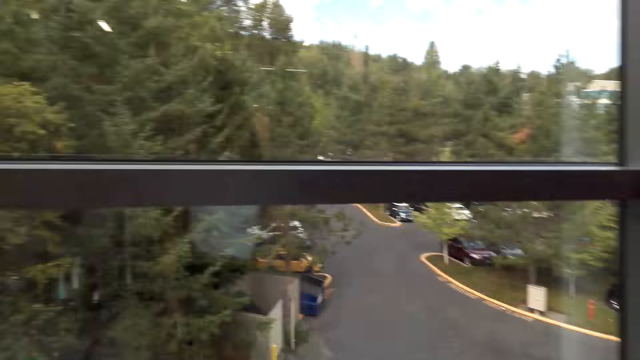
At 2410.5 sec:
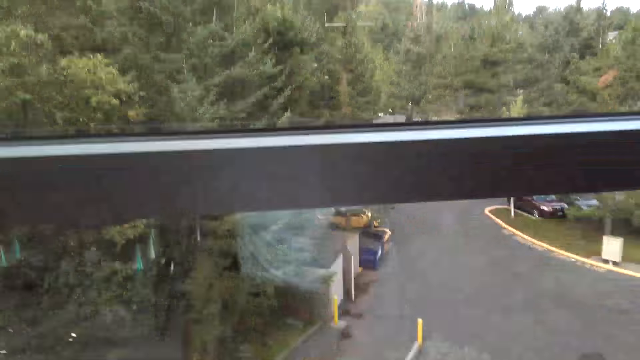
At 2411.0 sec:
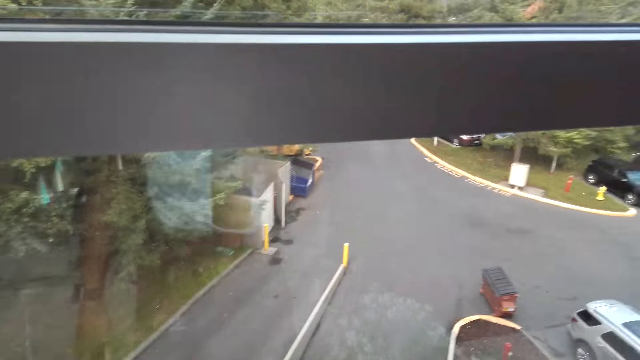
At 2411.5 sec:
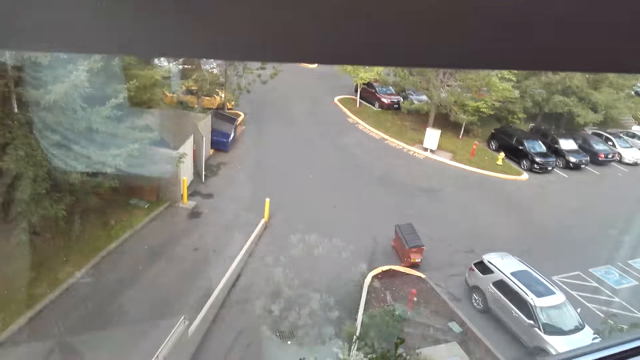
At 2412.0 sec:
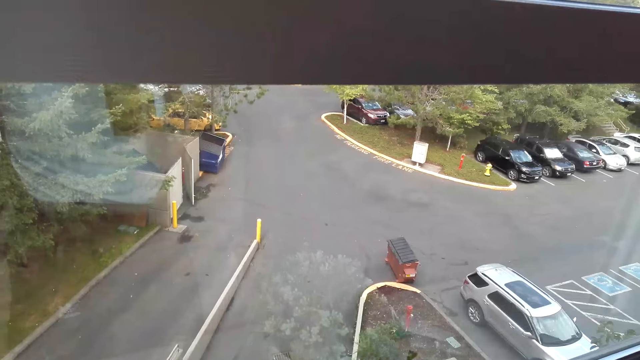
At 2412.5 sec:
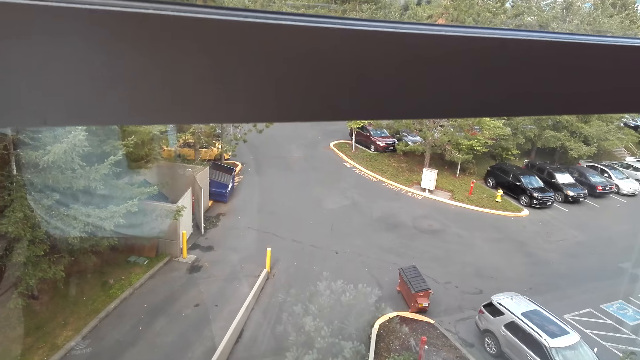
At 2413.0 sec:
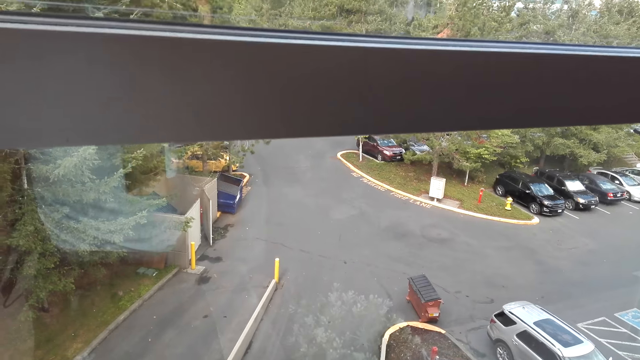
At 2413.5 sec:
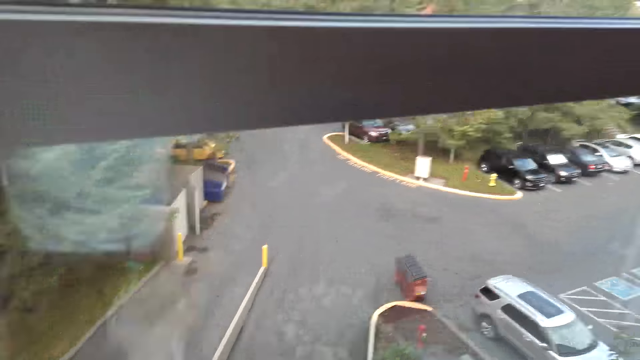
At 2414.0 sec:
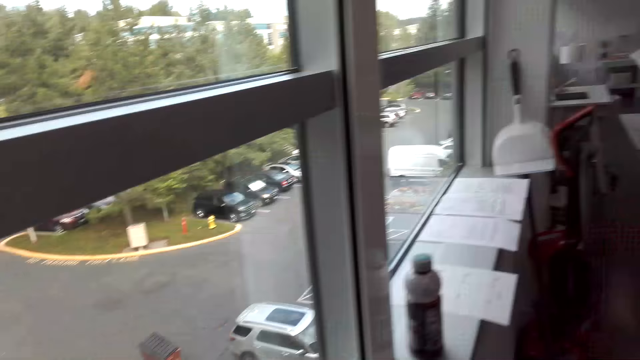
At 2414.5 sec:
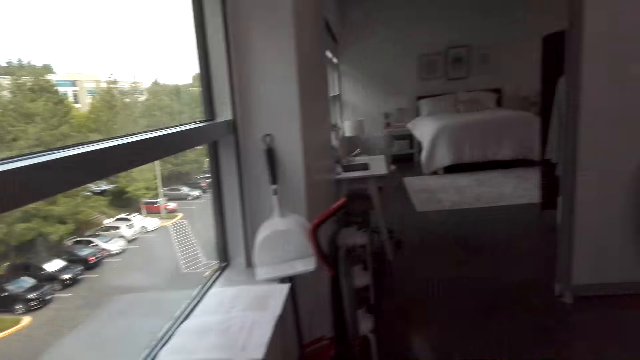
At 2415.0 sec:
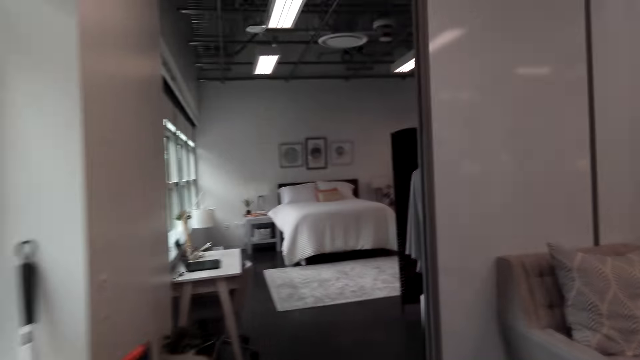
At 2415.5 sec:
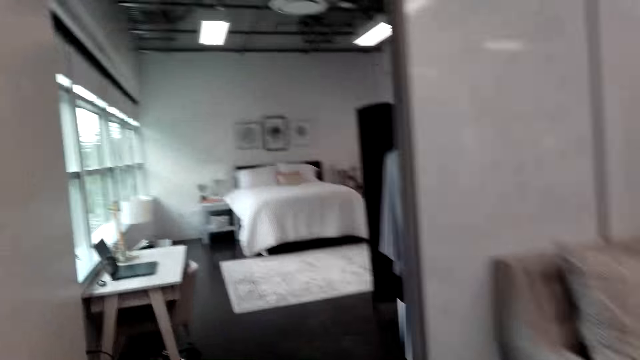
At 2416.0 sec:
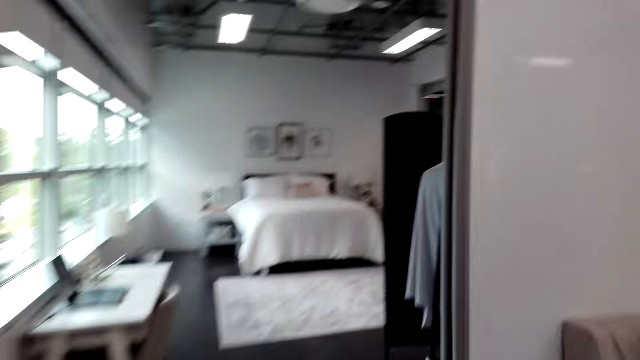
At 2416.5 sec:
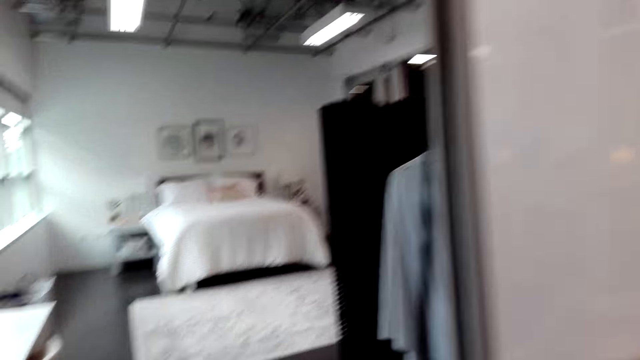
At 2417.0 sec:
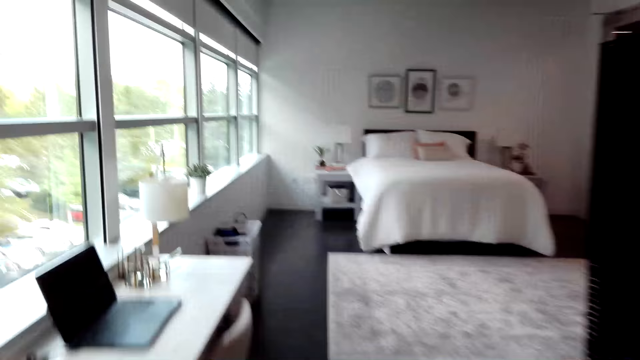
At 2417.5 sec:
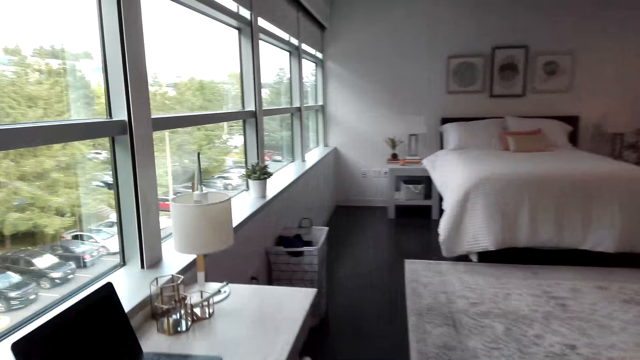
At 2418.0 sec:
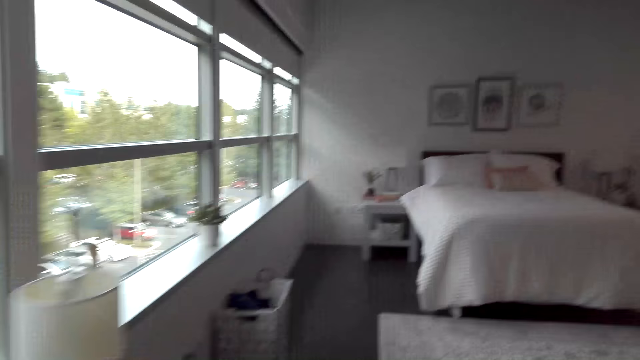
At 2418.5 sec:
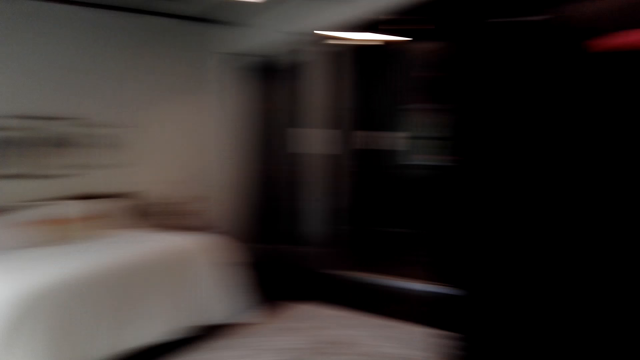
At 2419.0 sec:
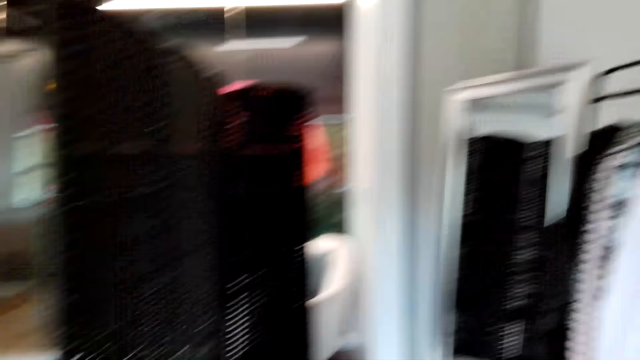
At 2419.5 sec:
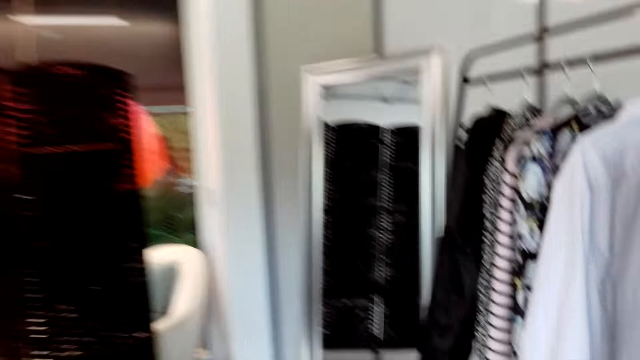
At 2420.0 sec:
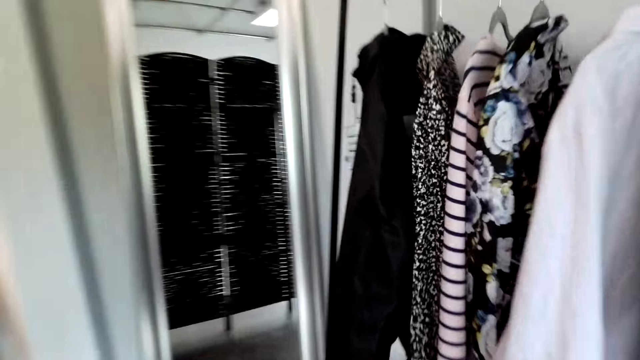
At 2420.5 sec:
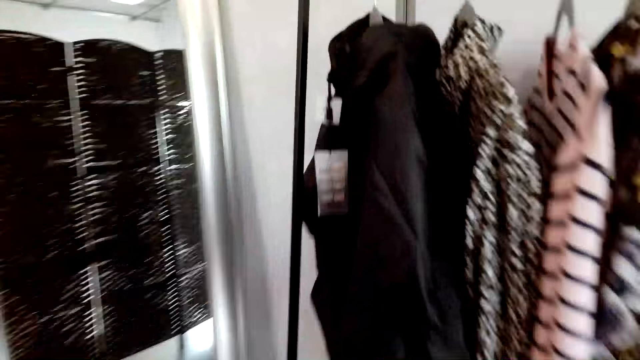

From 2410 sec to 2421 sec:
The camera wearer looks around. They walk around. They walk around again.

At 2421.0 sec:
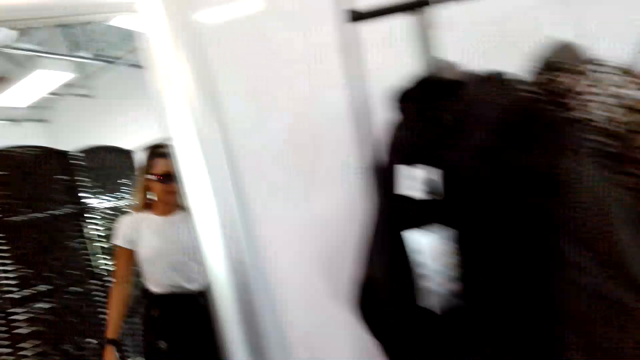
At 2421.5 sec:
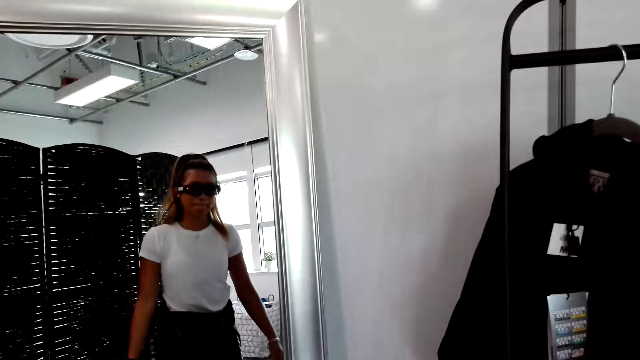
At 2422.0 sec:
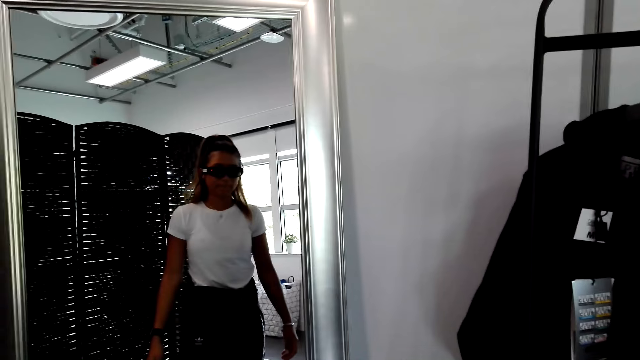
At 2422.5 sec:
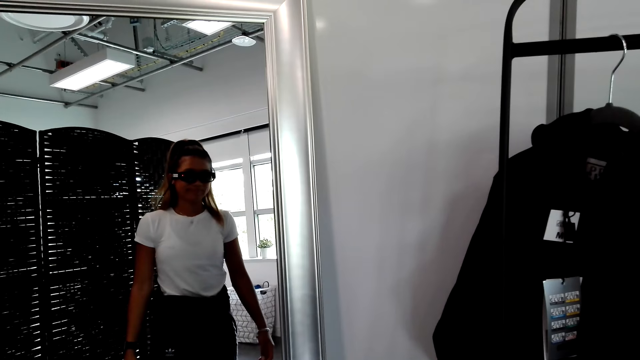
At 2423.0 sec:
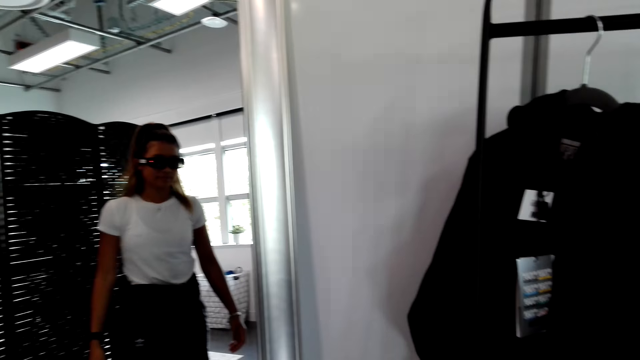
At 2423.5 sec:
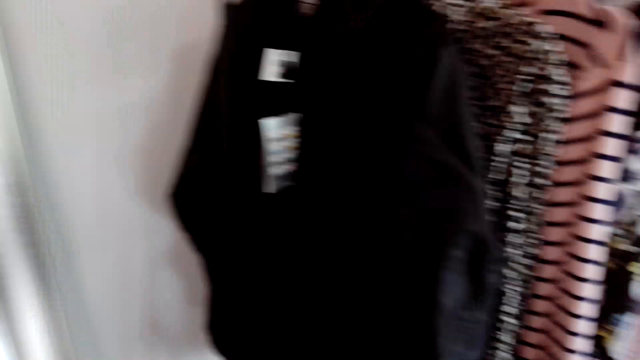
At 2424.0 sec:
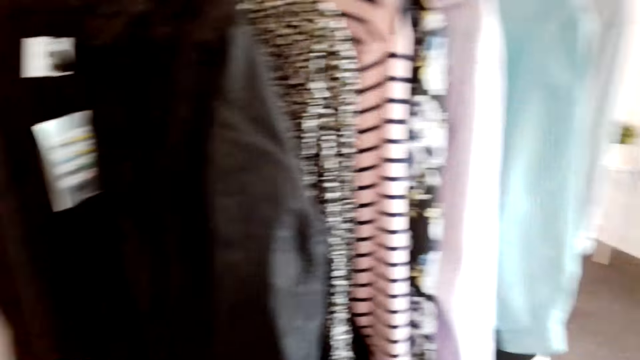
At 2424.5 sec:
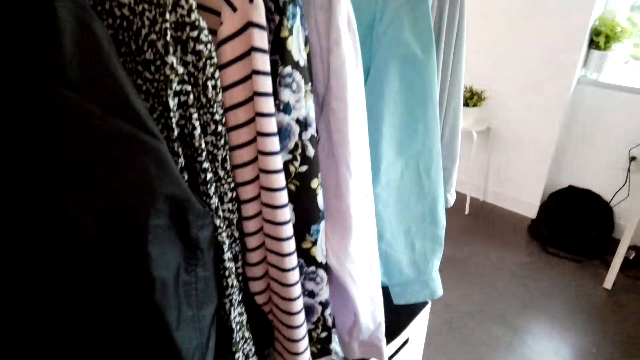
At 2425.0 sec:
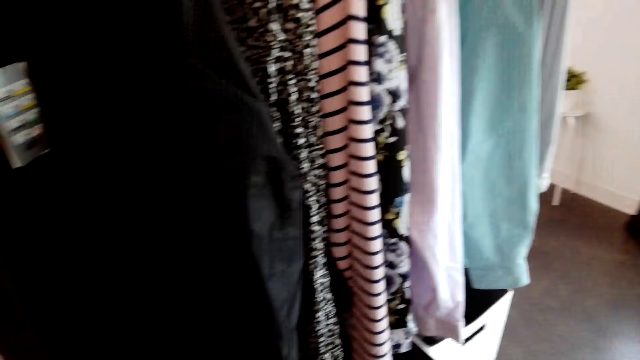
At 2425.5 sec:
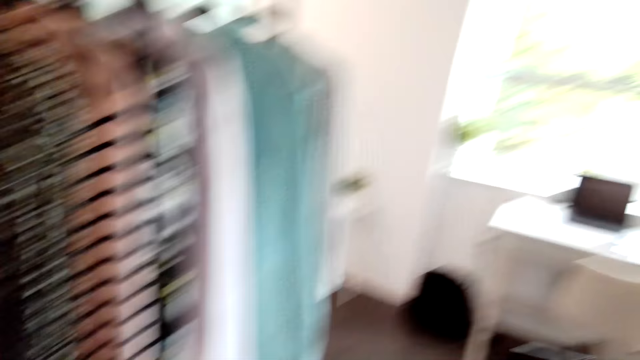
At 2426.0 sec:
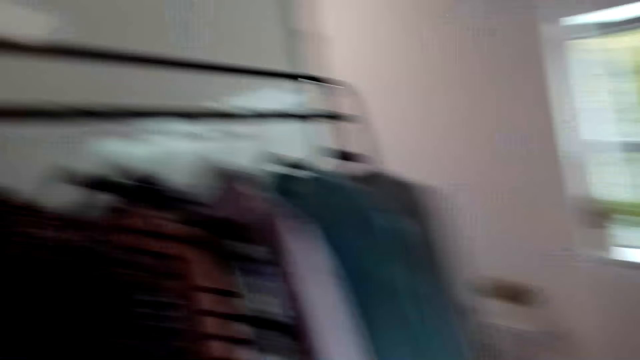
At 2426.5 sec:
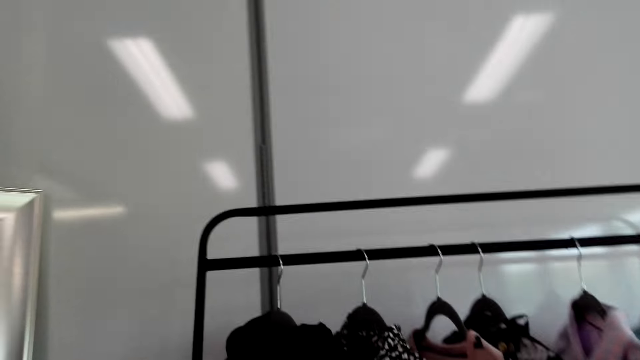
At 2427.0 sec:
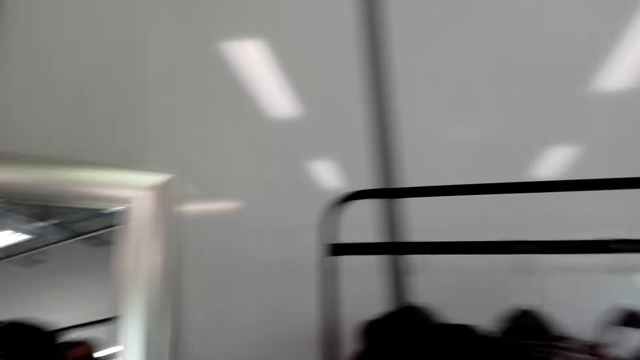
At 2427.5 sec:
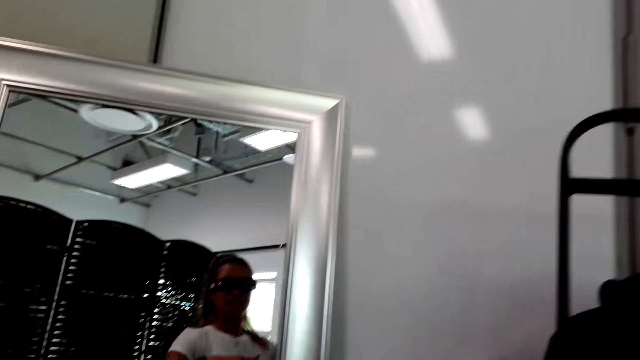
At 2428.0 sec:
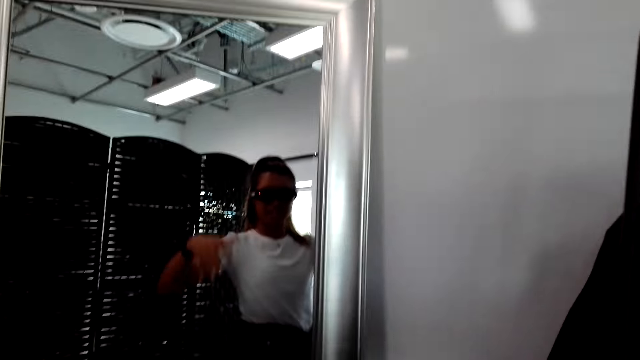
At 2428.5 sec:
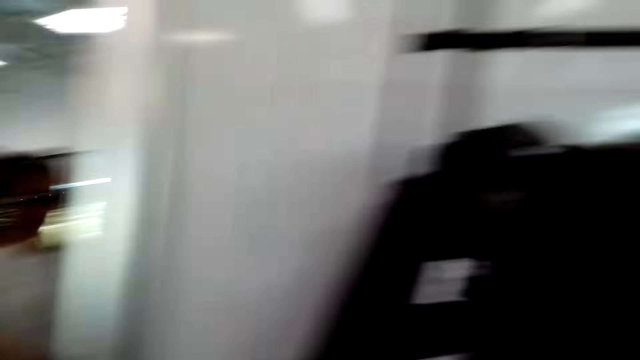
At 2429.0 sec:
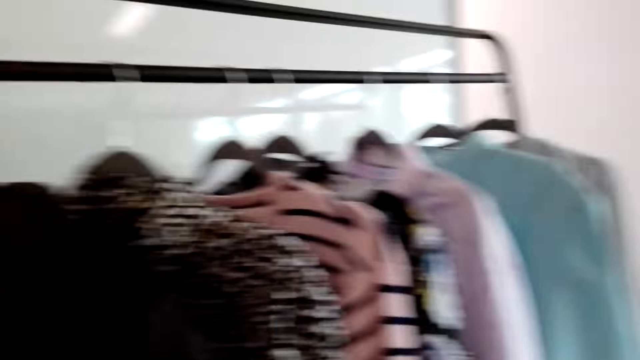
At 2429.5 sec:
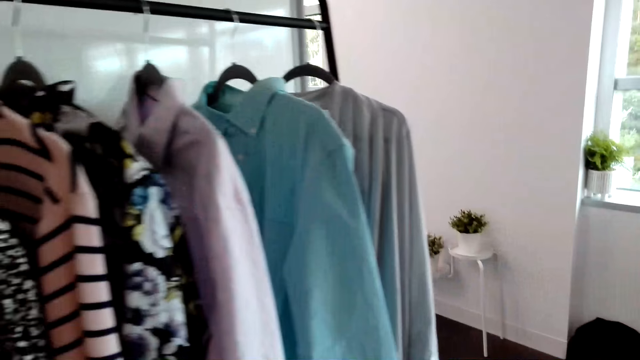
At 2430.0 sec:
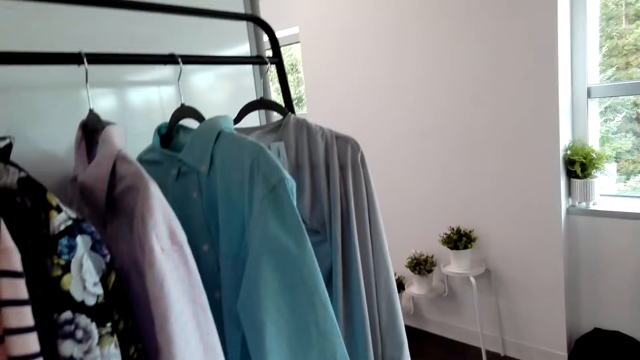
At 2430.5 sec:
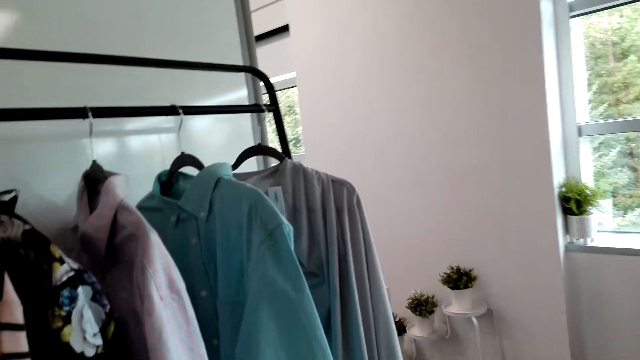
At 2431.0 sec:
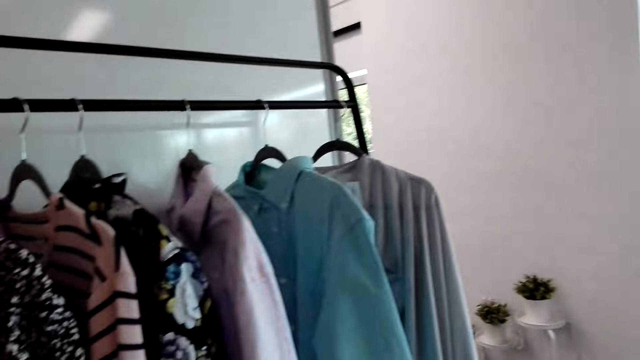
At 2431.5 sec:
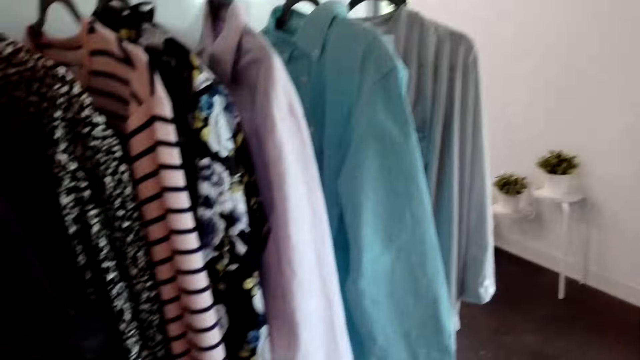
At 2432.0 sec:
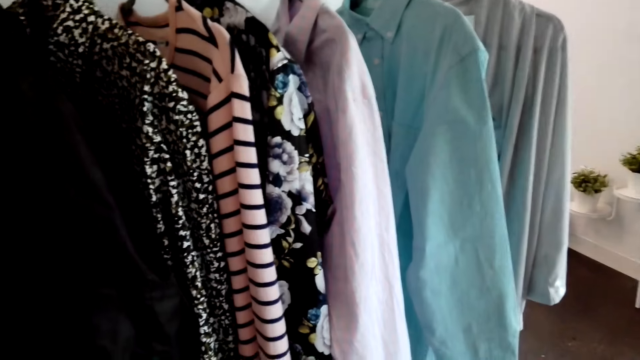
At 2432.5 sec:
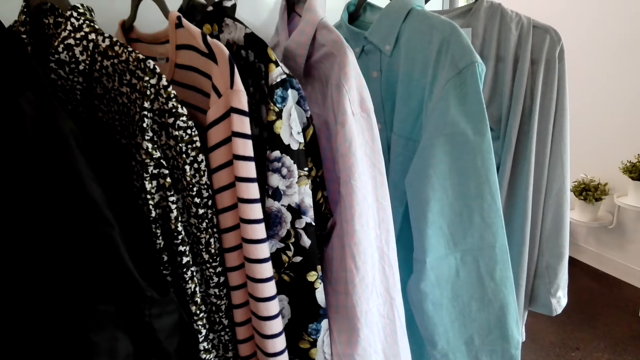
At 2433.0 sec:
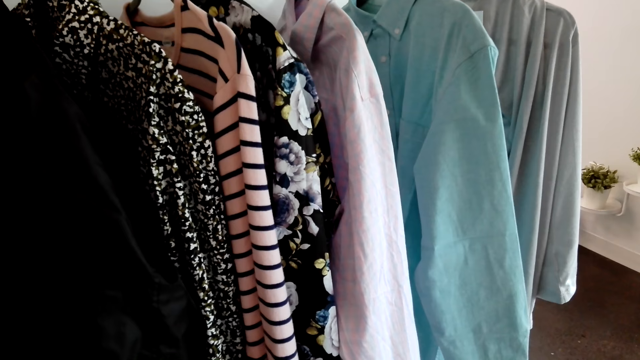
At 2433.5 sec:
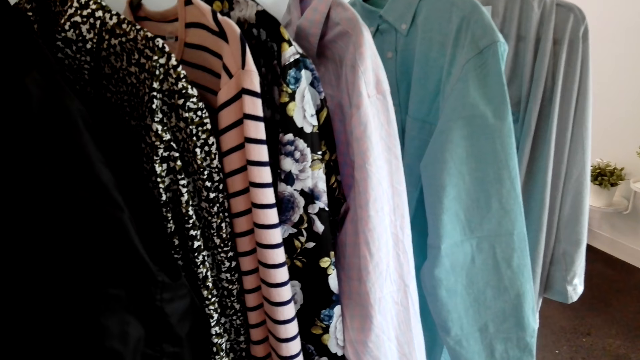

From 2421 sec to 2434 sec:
The camera wearer looks at herself in the mirror. She looks around.
